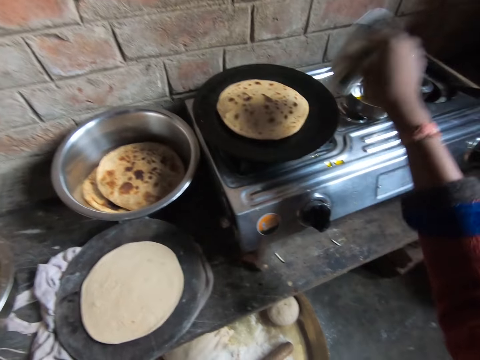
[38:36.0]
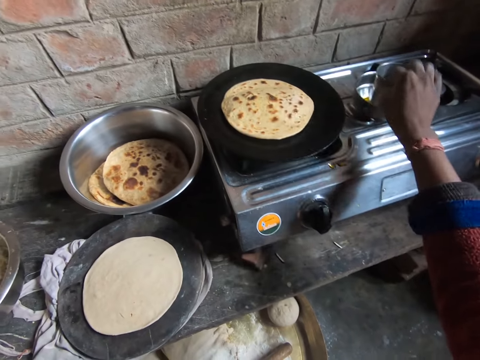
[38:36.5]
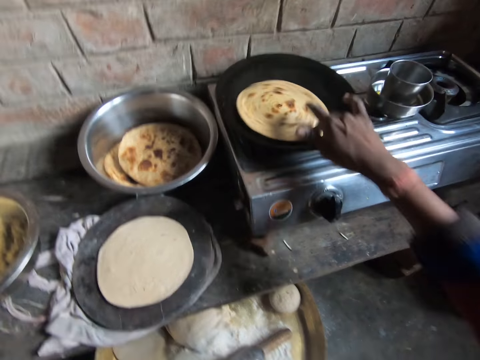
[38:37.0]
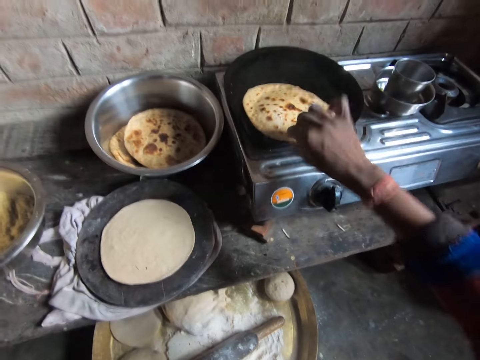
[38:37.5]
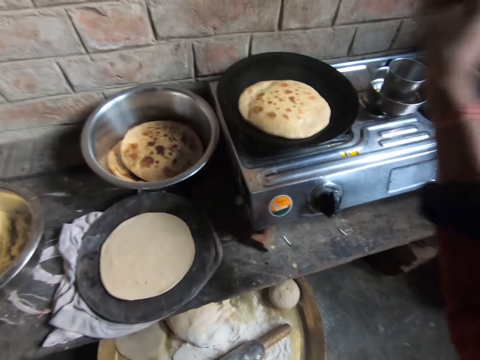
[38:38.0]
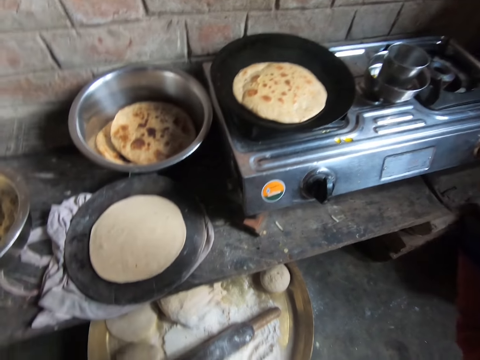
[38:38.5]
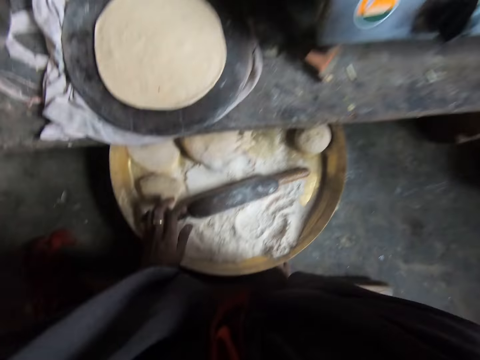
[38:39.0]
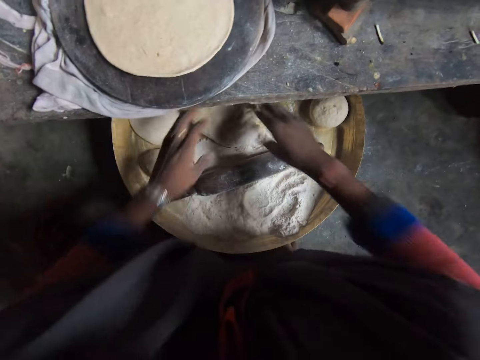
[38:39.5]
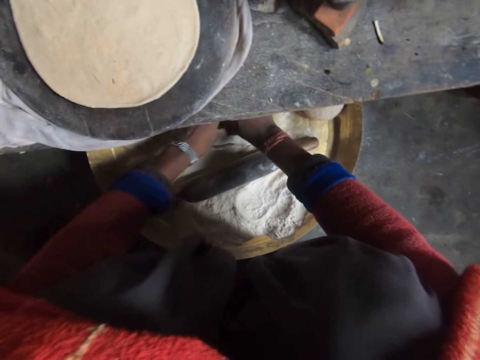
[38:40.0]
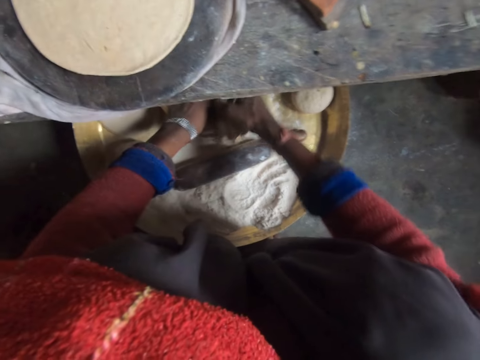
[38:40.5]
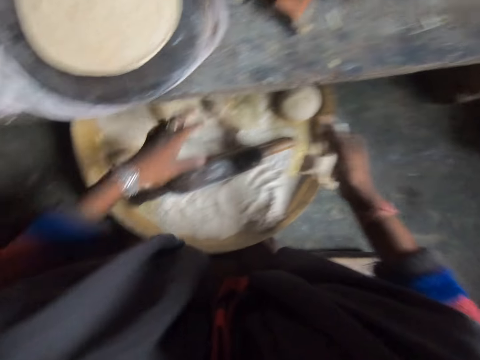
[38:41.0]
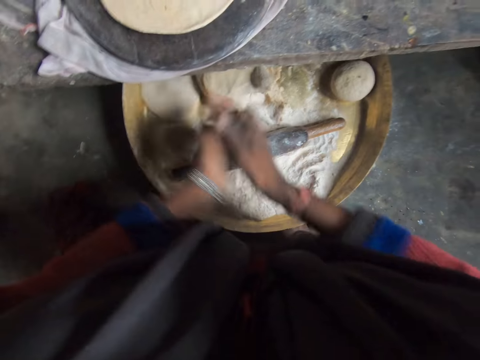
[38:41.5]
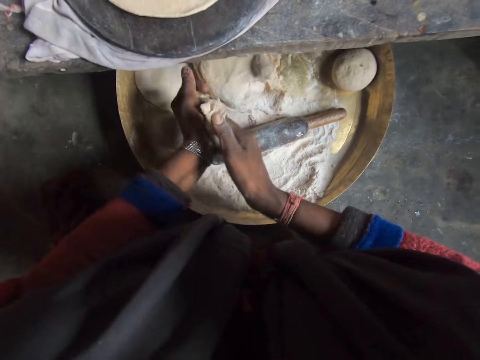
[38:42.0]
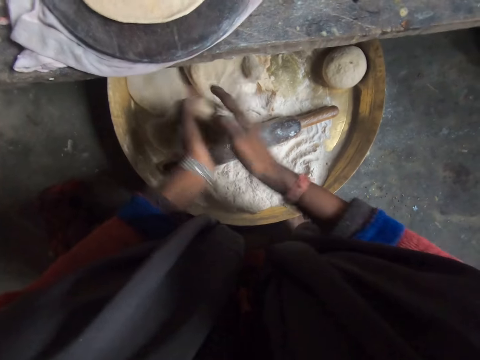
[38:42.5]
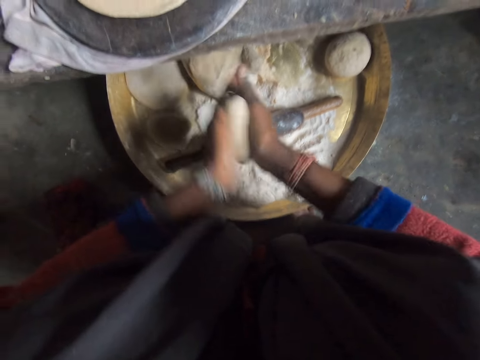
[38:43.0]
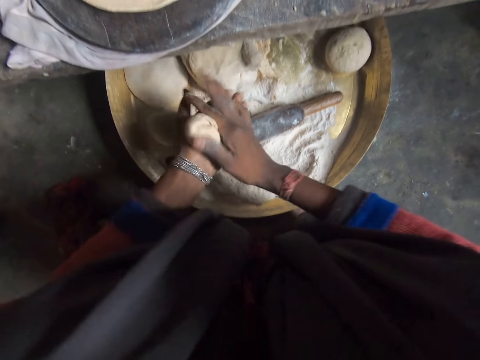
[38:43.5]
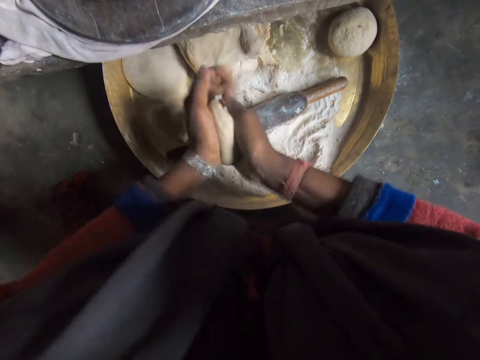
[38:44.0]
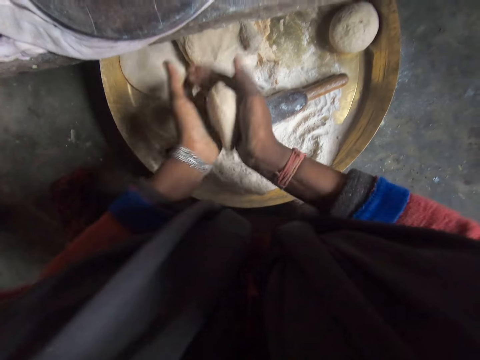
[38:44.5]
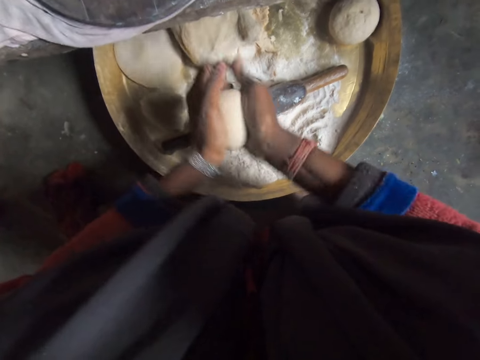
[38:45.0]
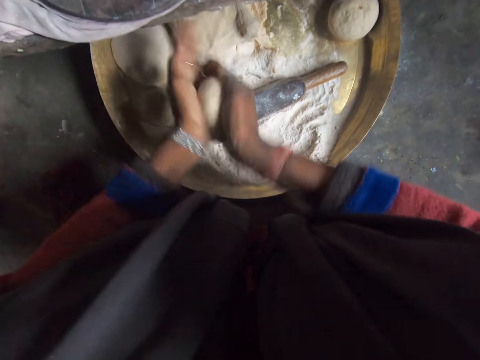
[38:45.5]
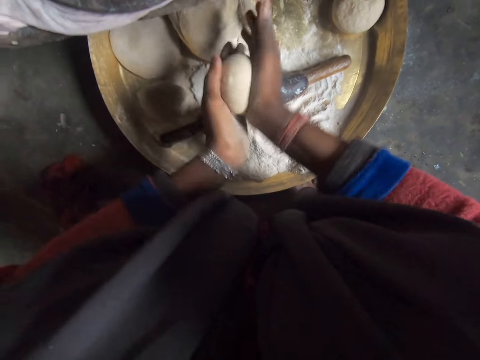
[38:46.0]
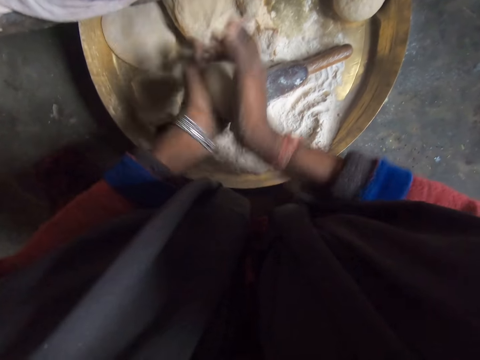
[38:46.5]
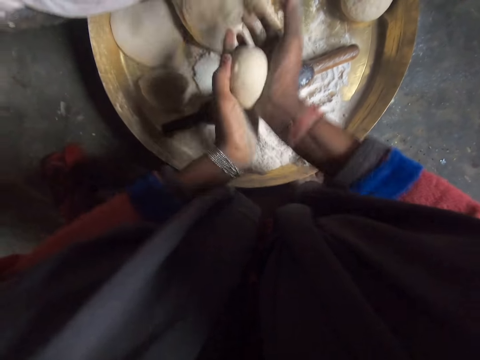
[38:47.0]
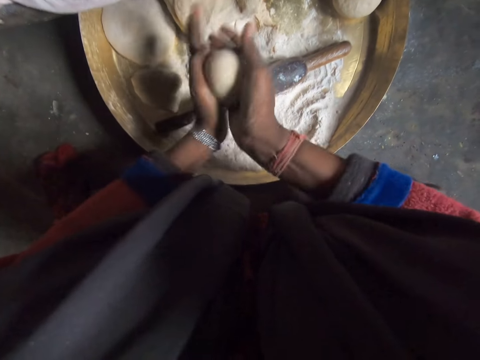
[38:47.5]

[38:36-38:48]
The camera wearer puts the tumbler in a mixing bowl. They rotate the flat bread. They turn the flat bread. They cut the dough with hands. They roll the dough on the palms.

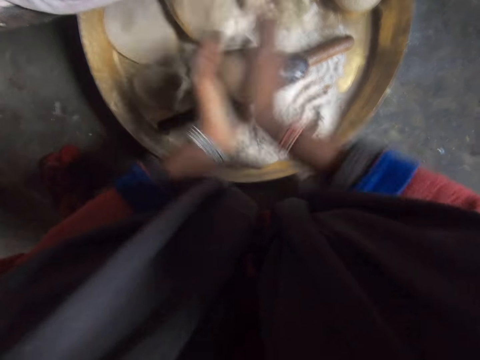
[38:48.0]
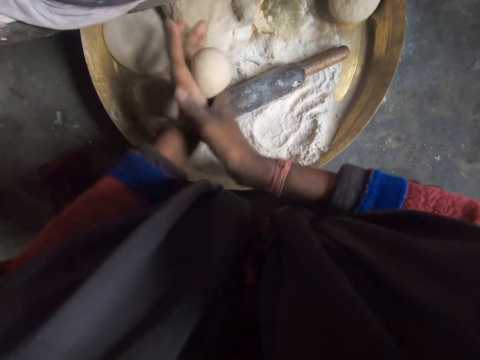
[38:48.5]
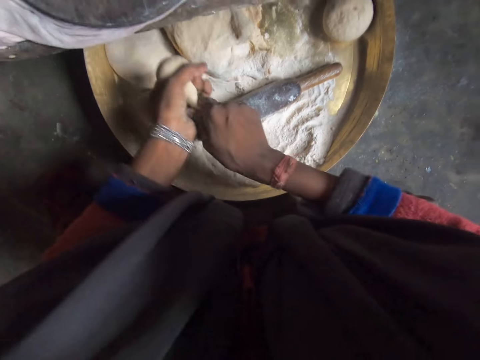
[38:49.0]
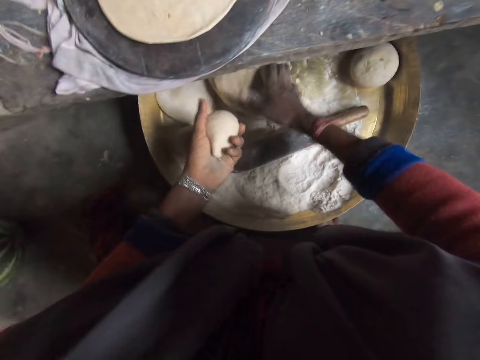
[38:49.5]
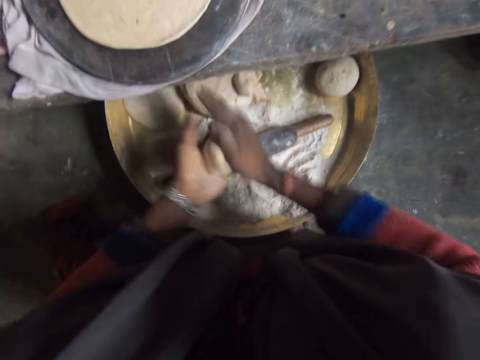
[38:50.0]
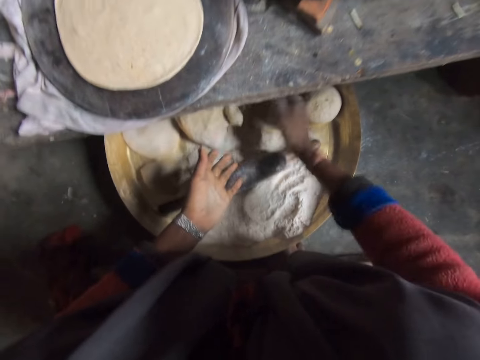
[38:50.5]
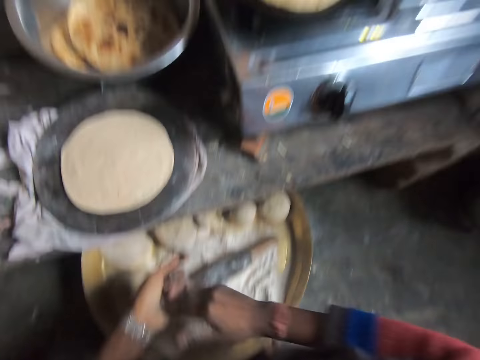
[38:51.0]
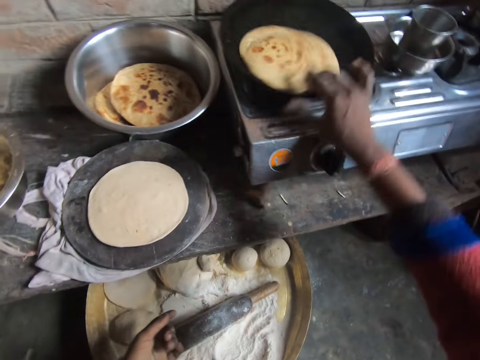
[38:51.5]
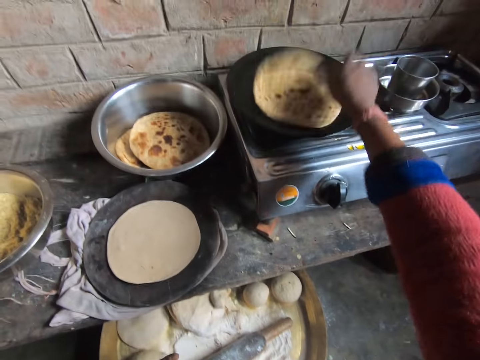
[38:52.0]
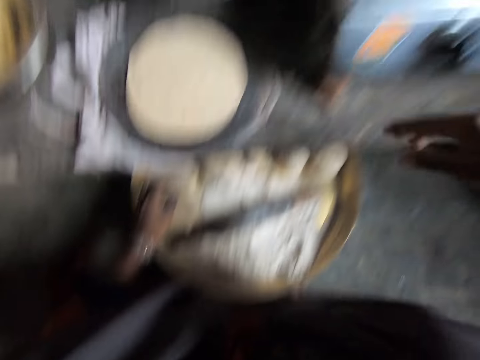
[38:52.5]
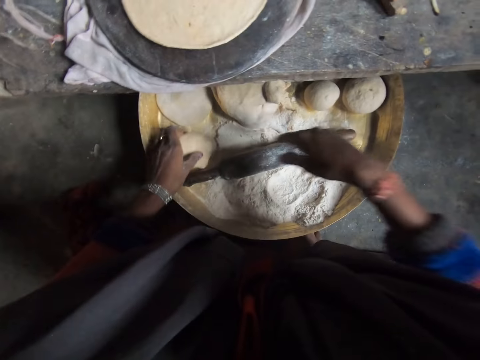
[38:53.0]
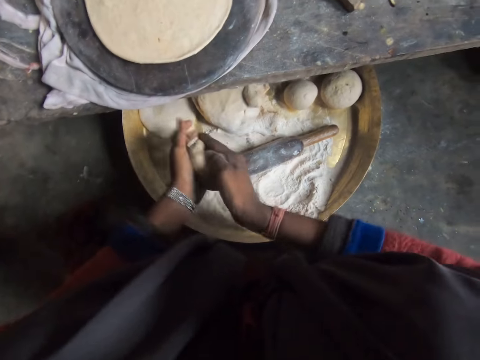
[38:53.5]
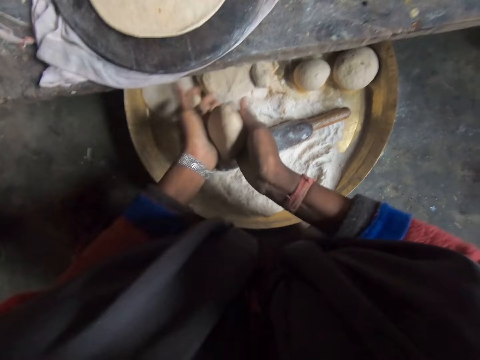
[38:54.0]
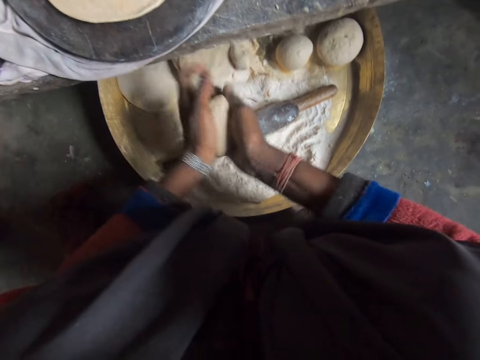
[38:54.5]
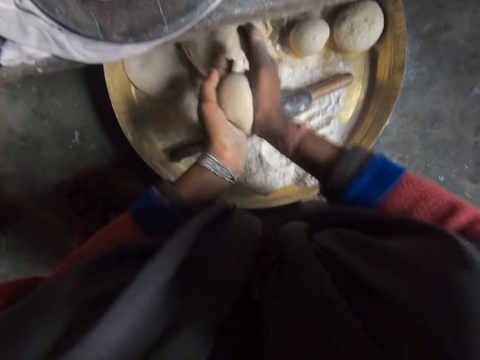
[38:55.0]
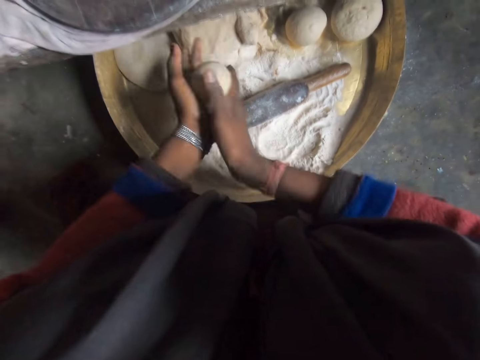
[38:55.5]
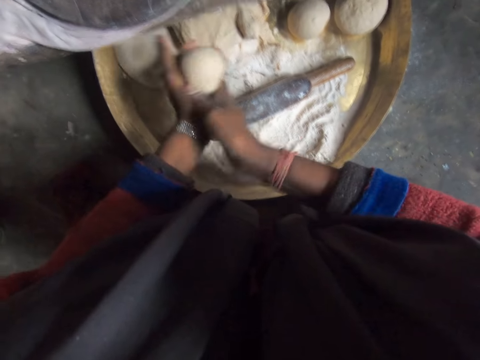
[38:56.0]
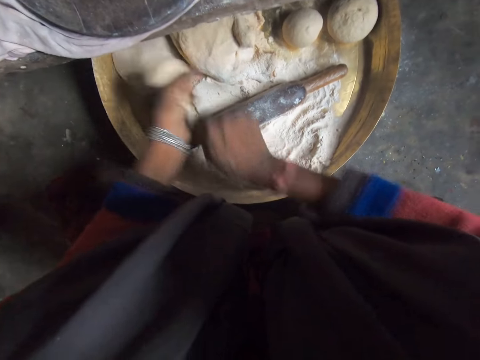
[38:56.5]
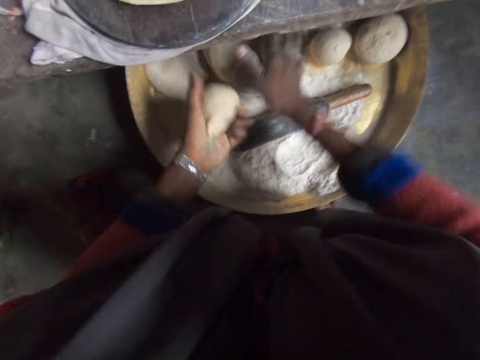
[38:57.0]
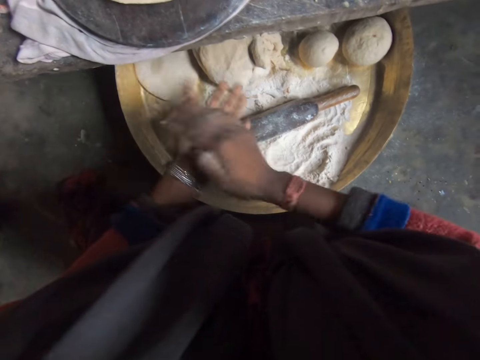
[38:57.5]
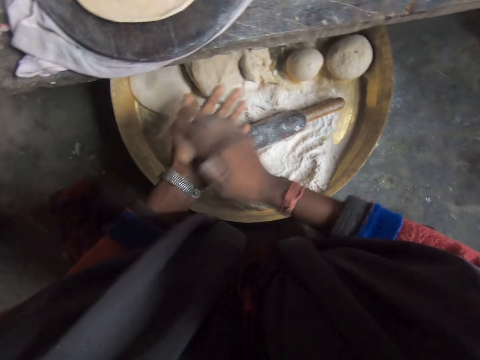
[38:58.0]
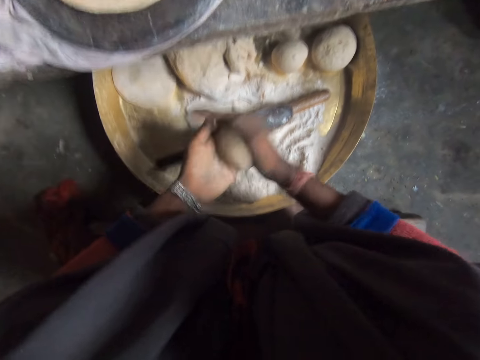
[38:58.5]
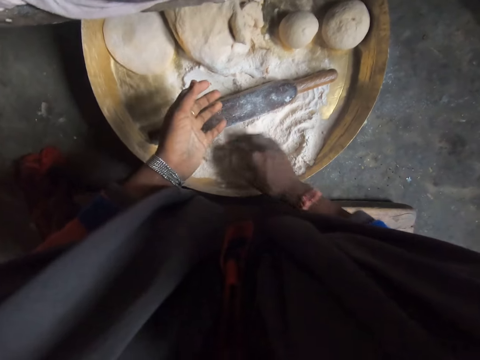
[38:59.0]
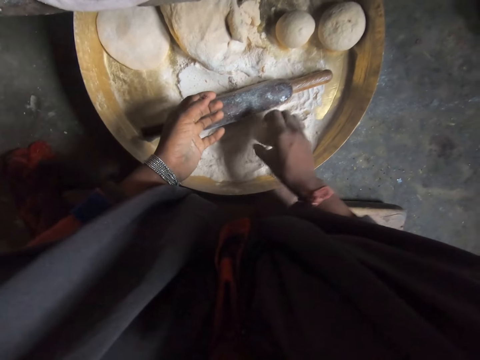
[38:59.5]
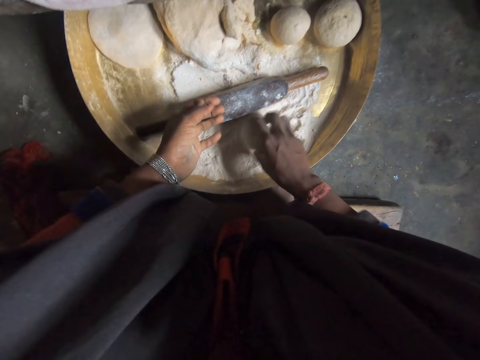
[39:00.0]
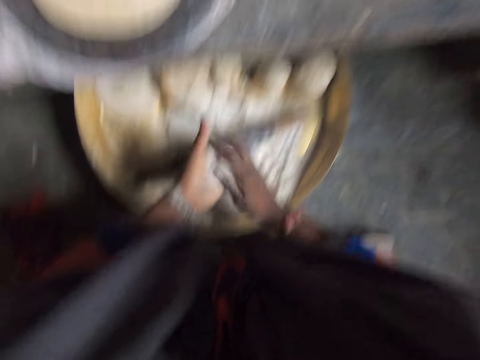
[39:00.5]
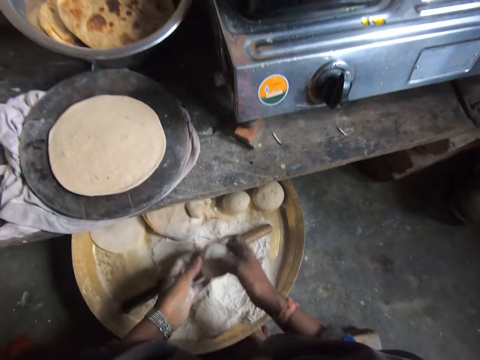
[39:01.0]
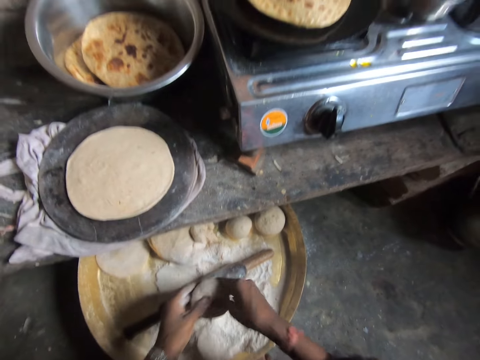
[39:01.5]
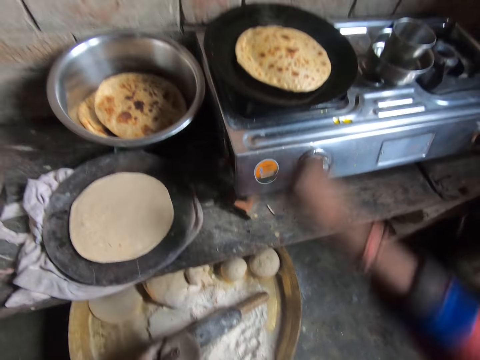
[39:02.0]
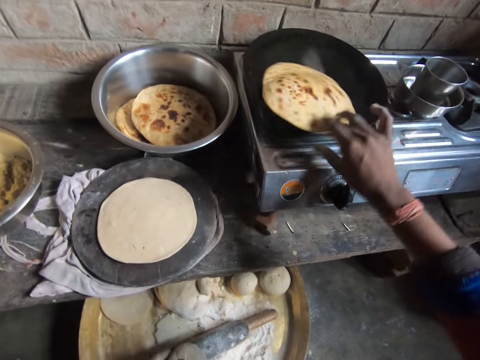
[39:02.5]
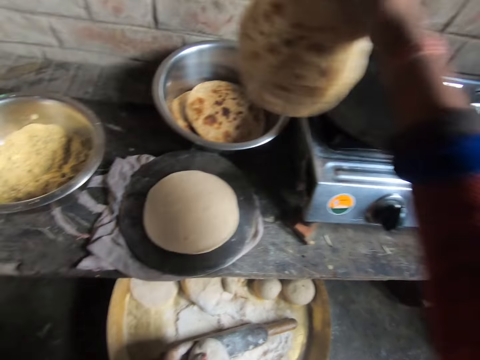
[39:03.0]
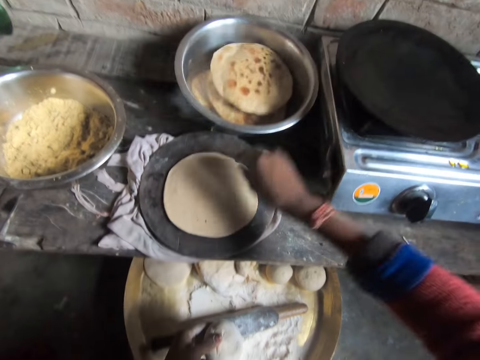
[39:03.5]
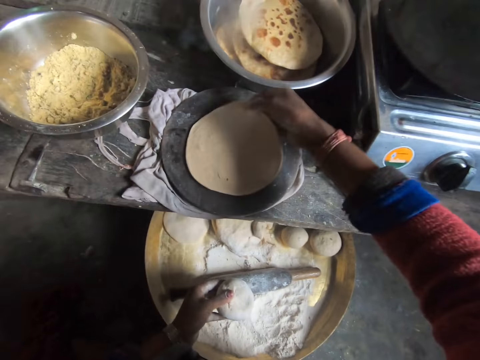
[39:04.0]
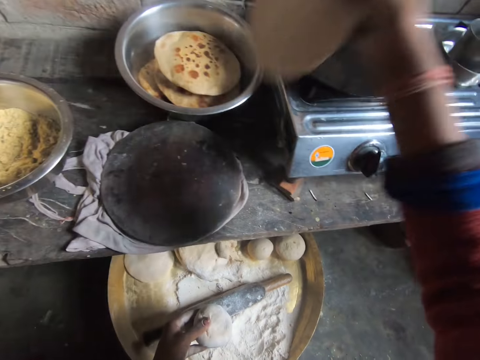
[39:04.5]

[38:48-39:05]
The camera wearer reduces a dough ball. They mix the dough with other dough. They roll the dough on the palms. They put the dough ball in the mixing bowl. They rub hands. They turn the flat bread. They pick up a dough ball. They roll the dough ball on the palms. They reduce the dough ball. They mix the dough with other dough. They roll the dough ball on the palms. They dip the dough ball in the flour. They pass the dough ball to the left hand. They dust the dough ball. They press the dough ball. They hold the dough ball with one hand. They rotate the flat bread. They pick up the flat bread. They put the flat bread in the bowl. They pick up the flat bread.
